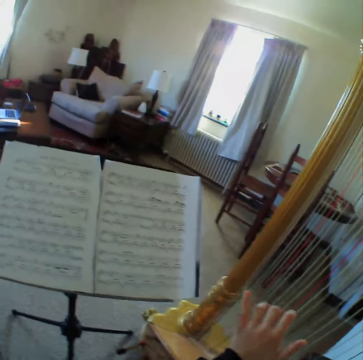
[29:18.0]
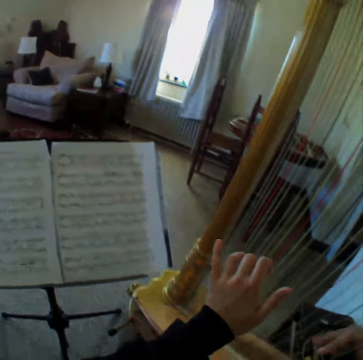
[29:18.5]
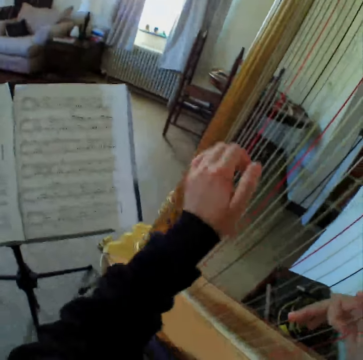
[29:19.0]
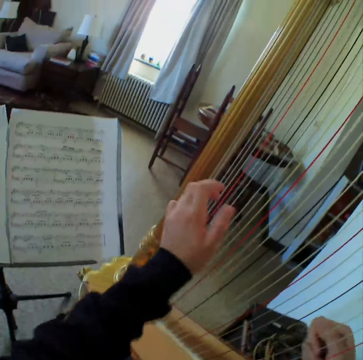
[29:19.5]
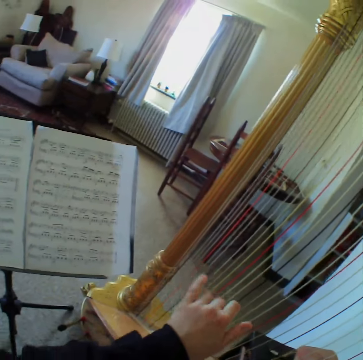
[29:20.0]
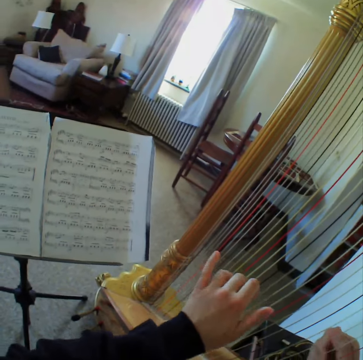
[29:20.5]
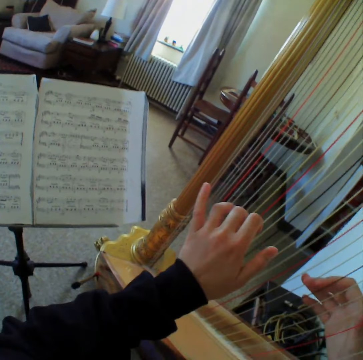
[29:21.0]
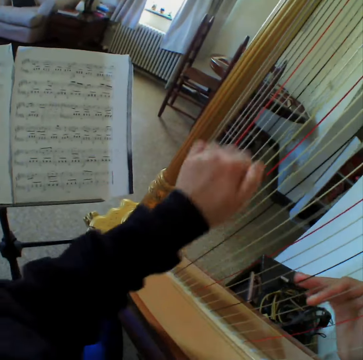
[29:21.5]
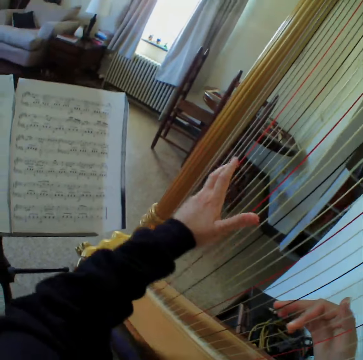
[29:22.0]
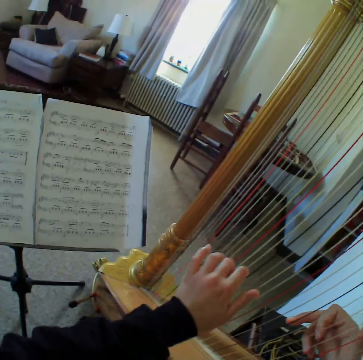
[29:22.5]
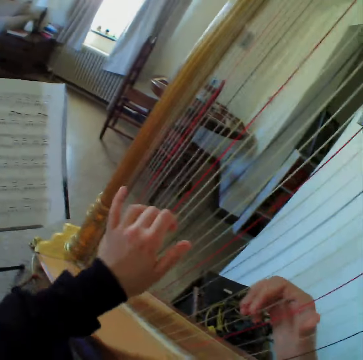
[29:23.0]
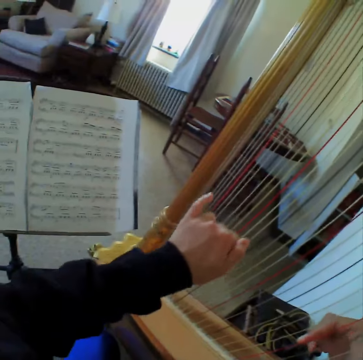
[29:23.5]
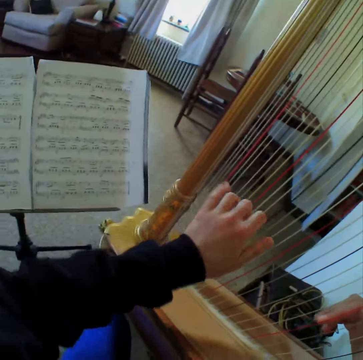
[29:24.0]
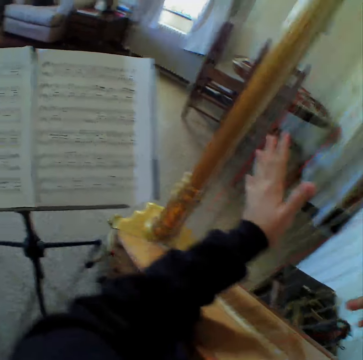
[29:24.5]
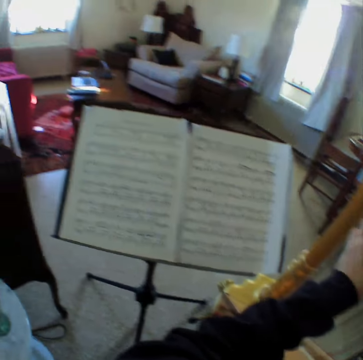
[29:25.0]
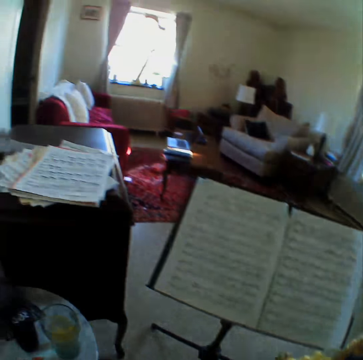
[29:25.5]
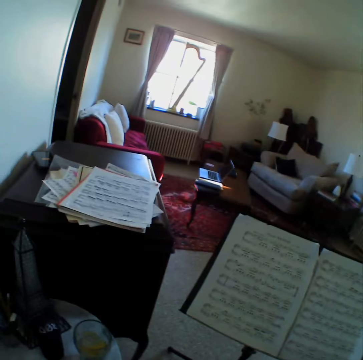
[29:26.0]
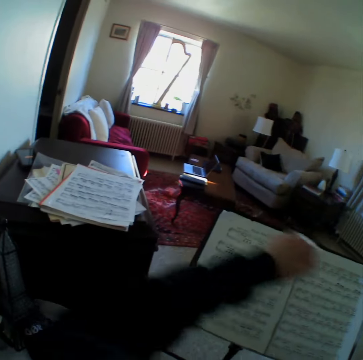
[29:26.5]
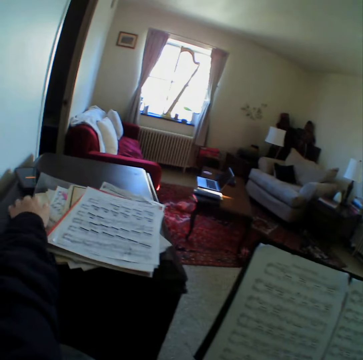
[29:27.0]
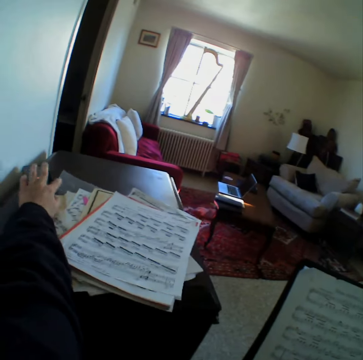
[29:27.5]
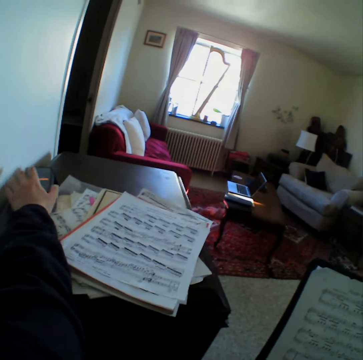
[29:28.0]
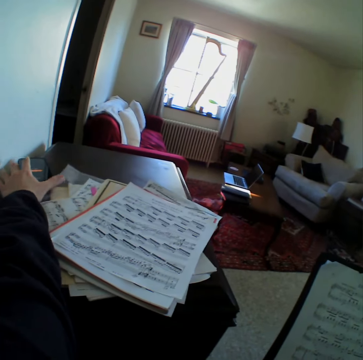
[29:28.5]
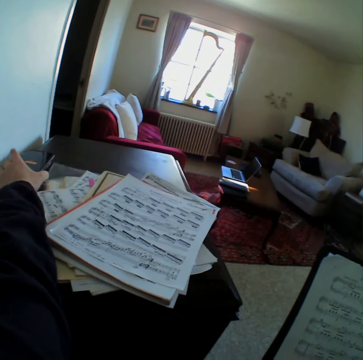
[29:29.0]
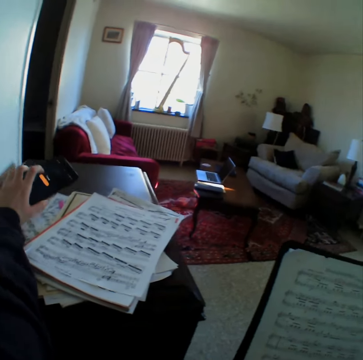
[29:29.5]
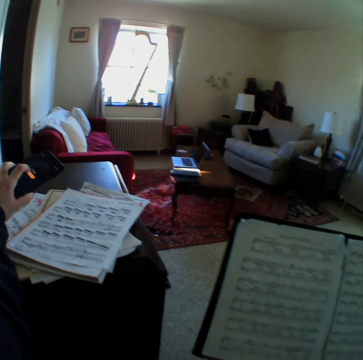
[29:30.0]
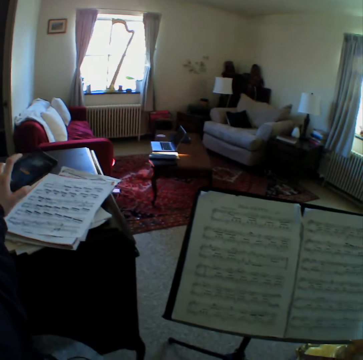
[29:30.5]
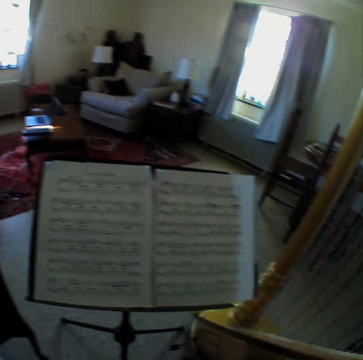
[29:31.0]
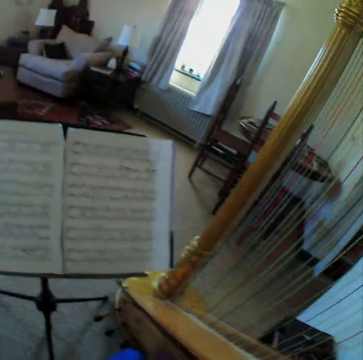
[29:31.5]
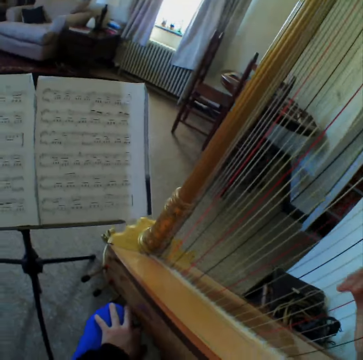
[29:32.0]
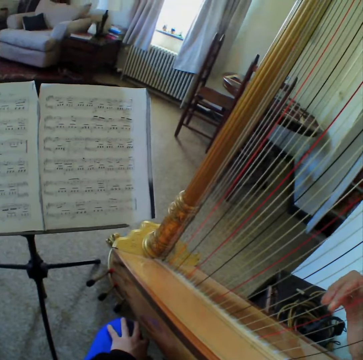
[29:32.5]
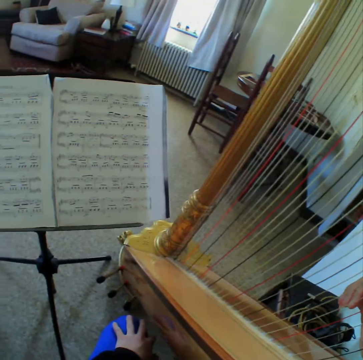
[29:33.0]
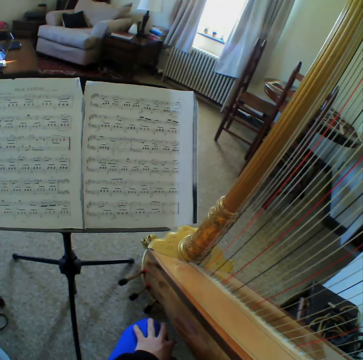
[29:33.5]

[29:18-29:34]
The camera wearer reads the music paper. They play the guitar. They read the music paper. They play the guitar. They stop to play the harp. They look around the room. They touch some music sheet on a table. They scroll the phone. They carry the phone from the table. They scroll the phone. They put down the phone on the table. They read the music paper.

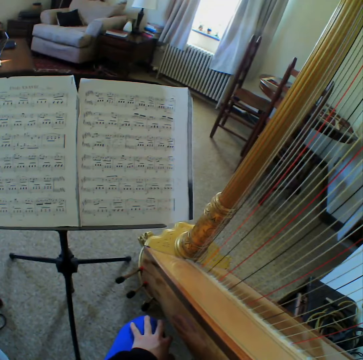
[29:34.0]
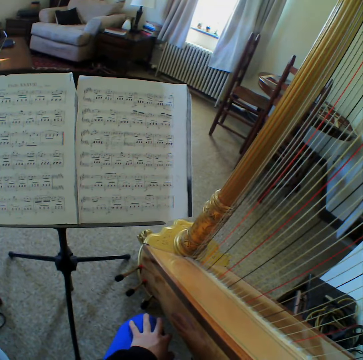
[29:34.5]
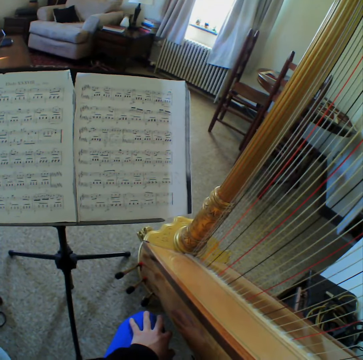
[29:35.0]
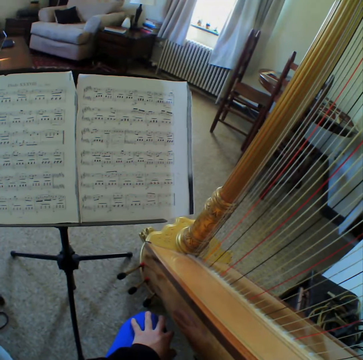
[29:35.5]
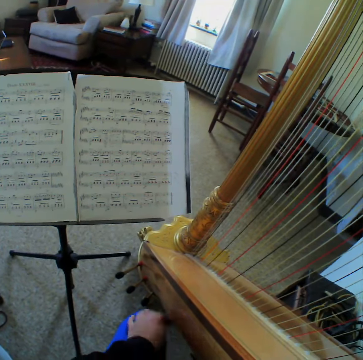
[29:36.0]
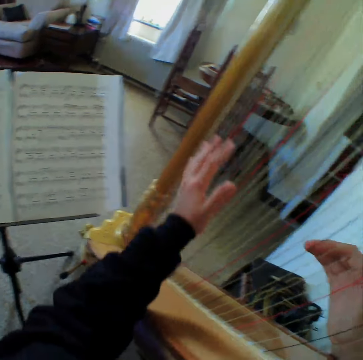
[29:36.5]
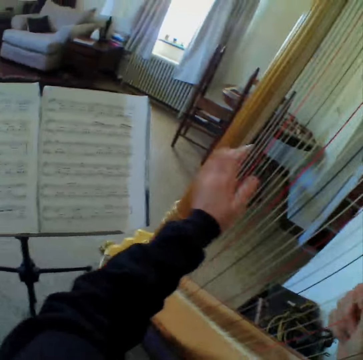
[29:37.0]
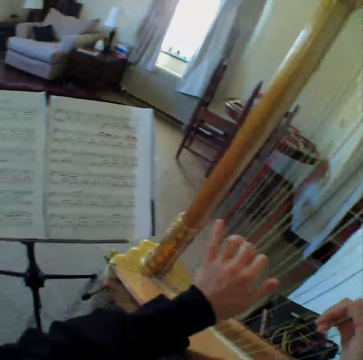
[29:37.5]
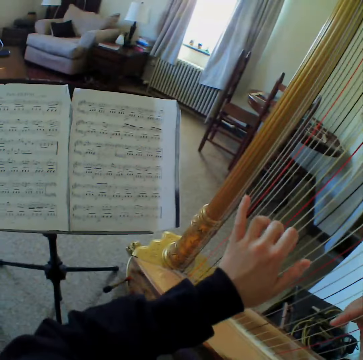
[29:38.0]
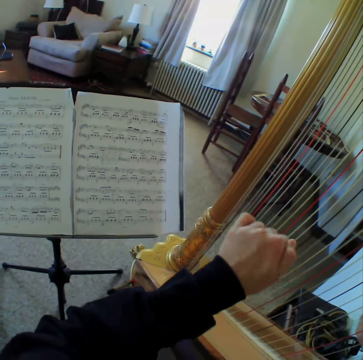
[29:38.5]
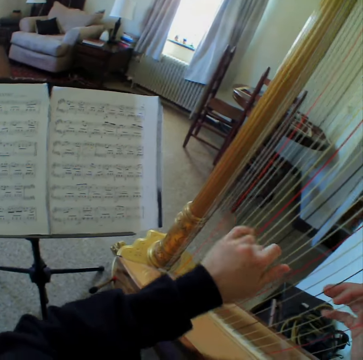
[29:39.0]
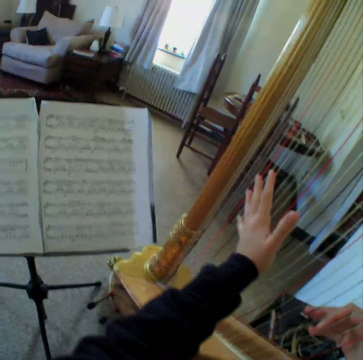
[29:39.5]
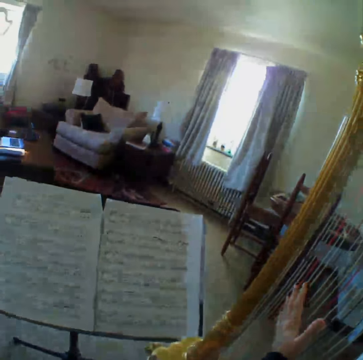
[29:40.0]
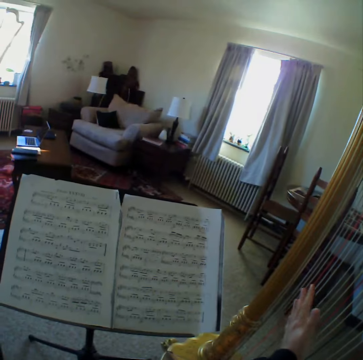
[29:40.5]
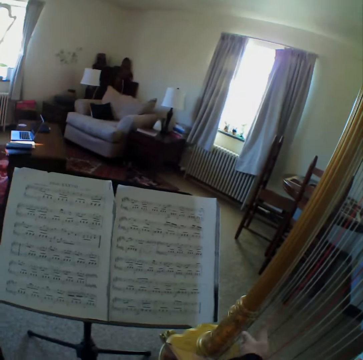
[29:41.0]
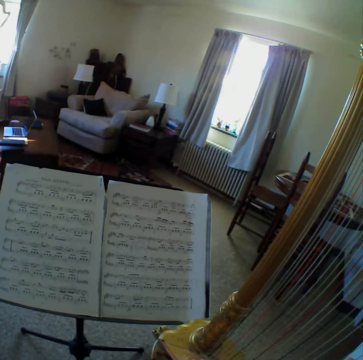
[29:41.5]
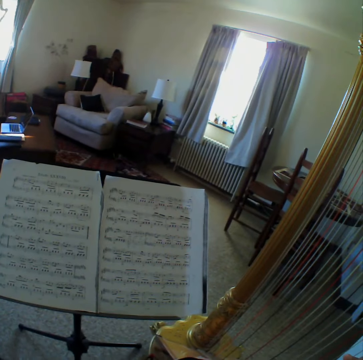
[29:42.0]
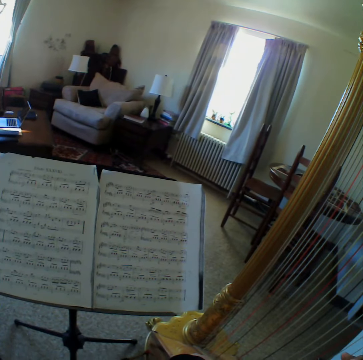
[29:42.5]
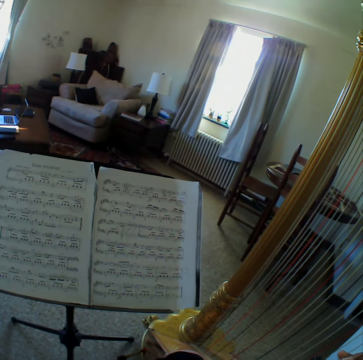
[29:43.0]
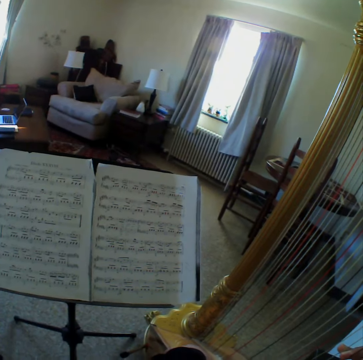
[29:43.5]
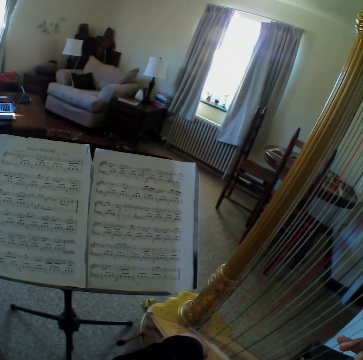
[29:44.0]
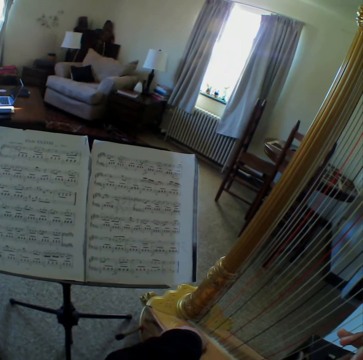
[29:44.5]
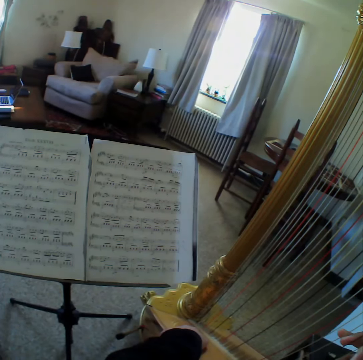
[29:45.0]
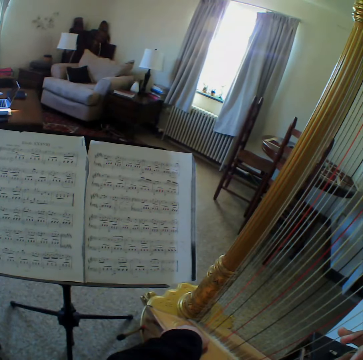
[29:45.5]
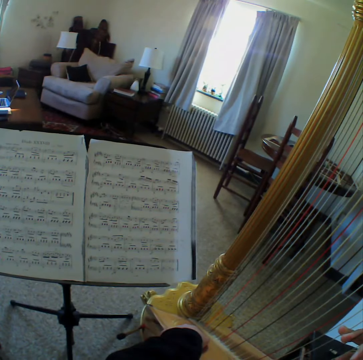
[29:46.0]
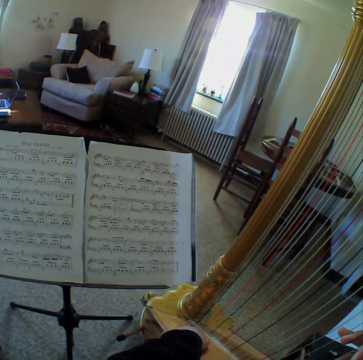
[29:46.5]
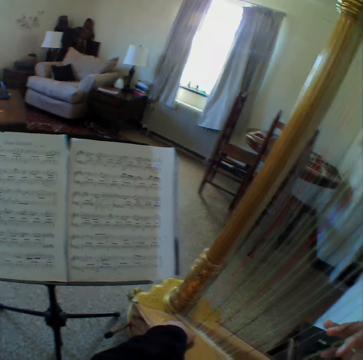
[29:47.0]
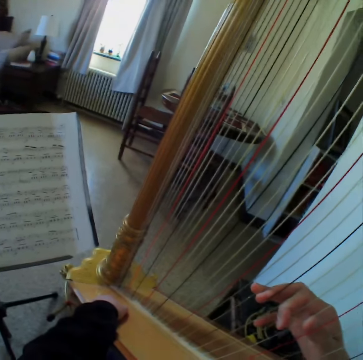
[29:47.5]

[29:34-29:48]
The camera wearer starts to play the harp again. They read the music paper. They stop to play the harp.

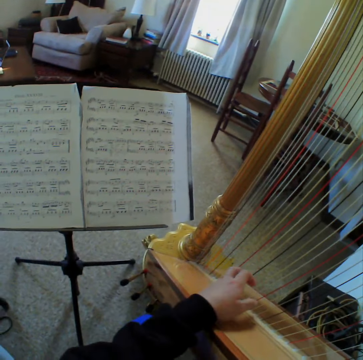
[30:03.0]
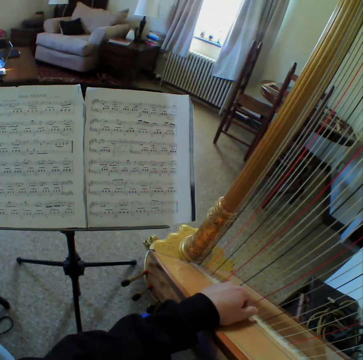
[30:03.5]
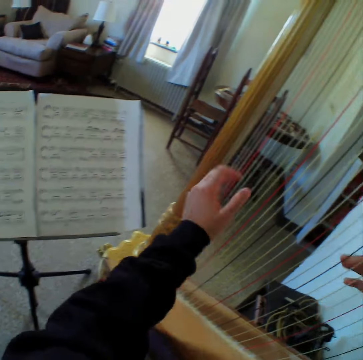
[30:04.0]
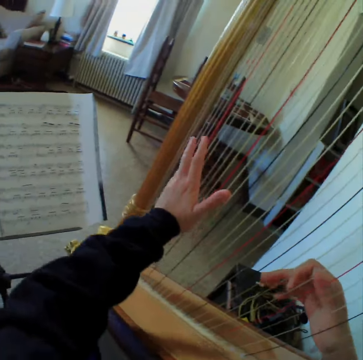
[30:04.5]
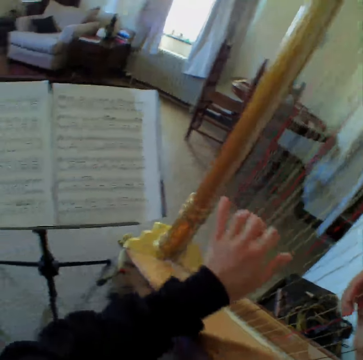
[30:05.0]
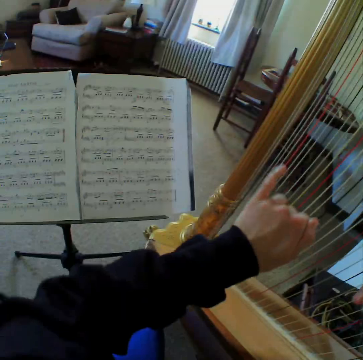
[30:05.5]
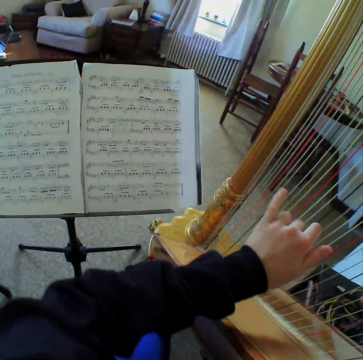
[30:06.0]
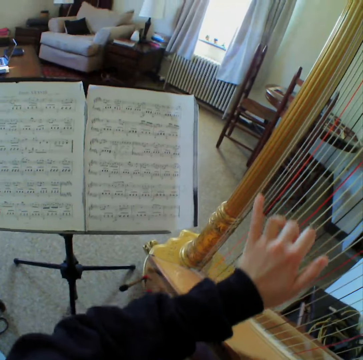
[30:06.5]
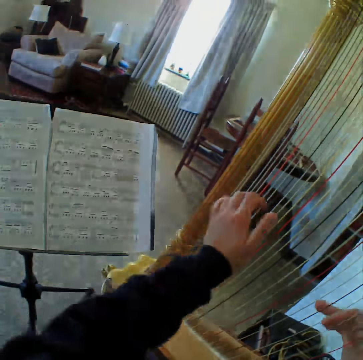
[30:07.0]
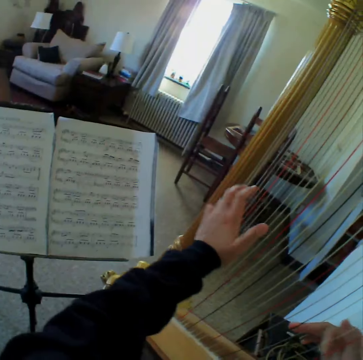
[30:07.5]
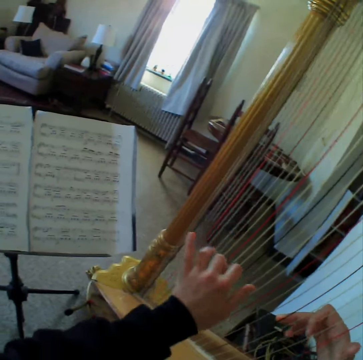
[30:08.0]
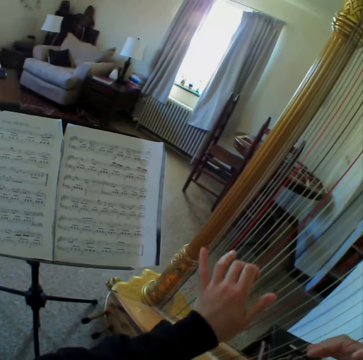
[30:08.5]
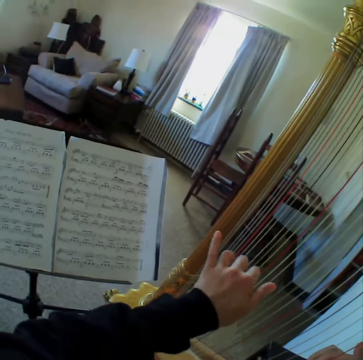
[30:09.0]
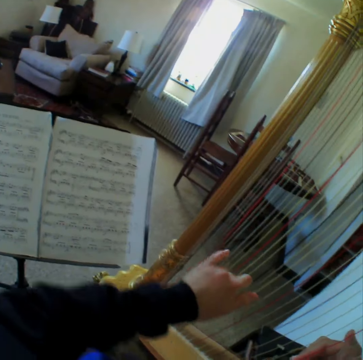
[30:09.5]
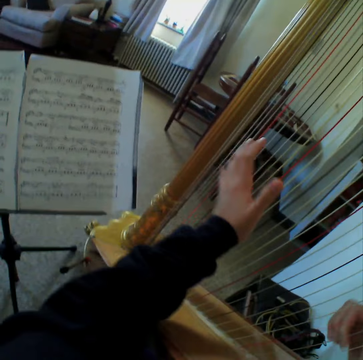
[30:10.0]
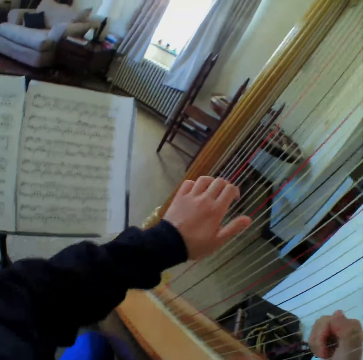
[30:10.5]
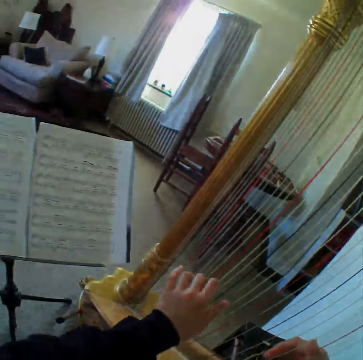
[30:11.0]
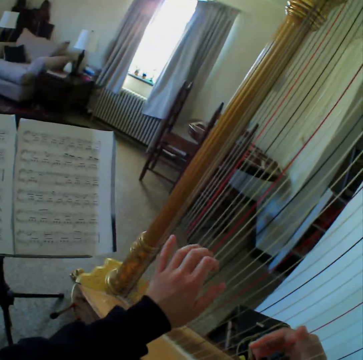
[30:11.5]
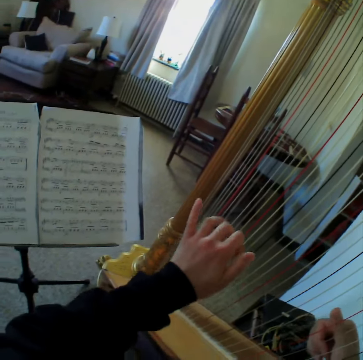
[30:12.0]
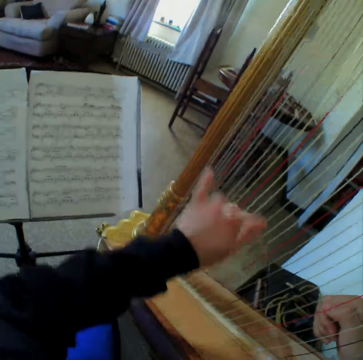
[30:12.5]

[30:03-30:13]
The camera wearer starts to play the harp or guitar again. They read the music paper. They play the guitar.
